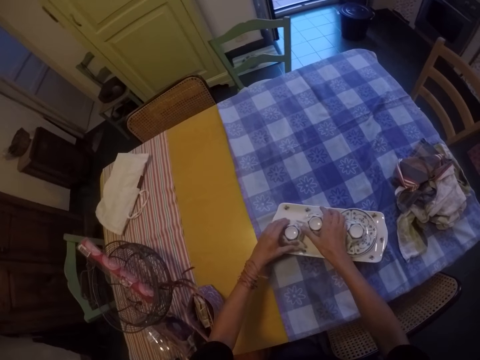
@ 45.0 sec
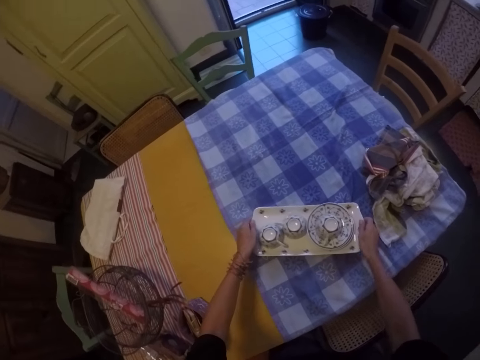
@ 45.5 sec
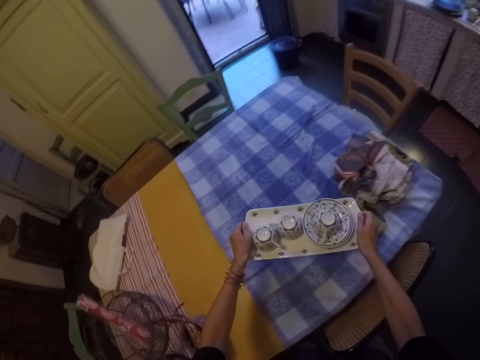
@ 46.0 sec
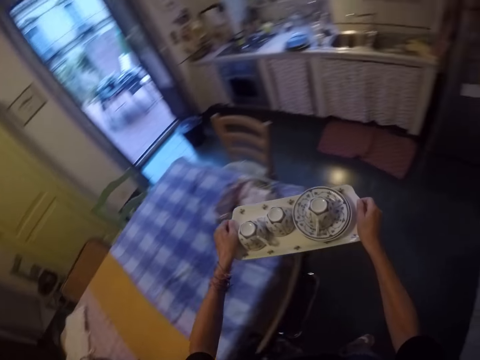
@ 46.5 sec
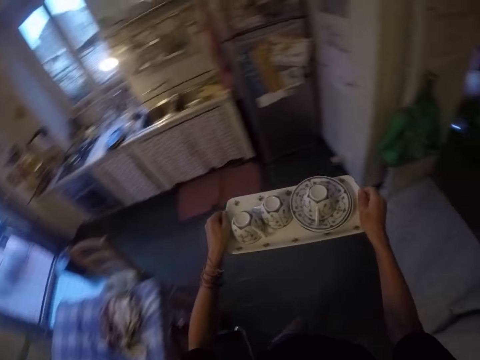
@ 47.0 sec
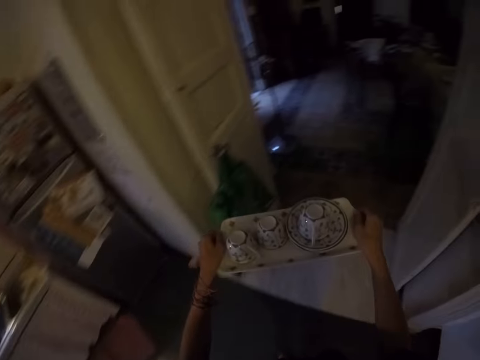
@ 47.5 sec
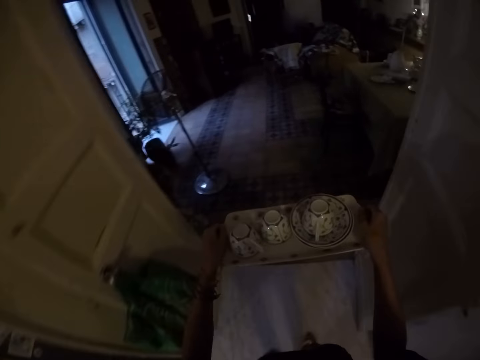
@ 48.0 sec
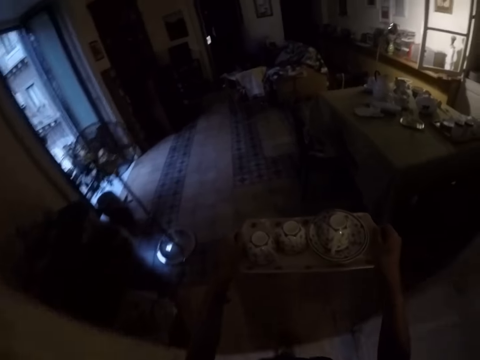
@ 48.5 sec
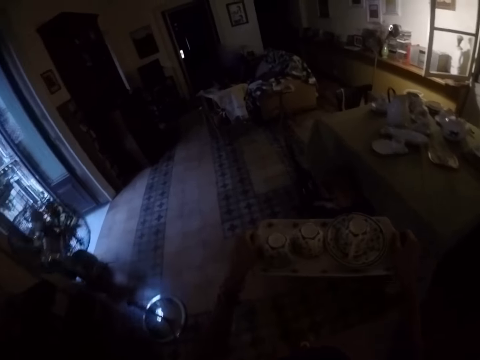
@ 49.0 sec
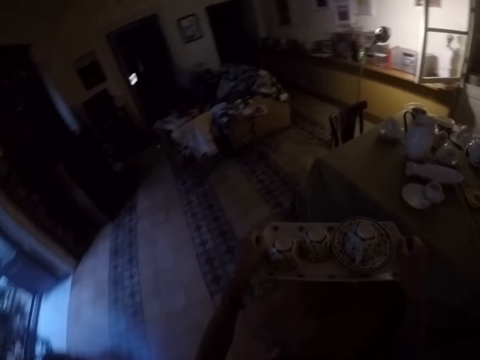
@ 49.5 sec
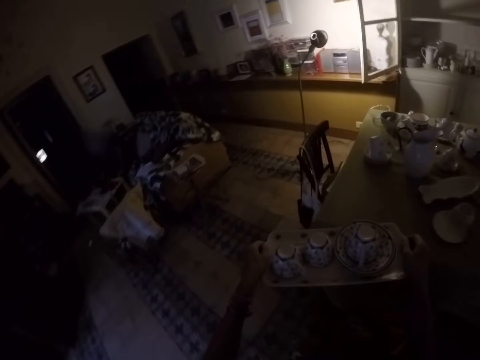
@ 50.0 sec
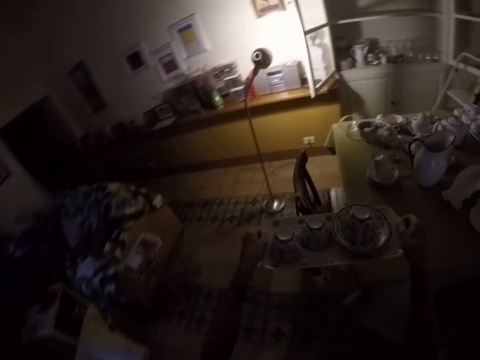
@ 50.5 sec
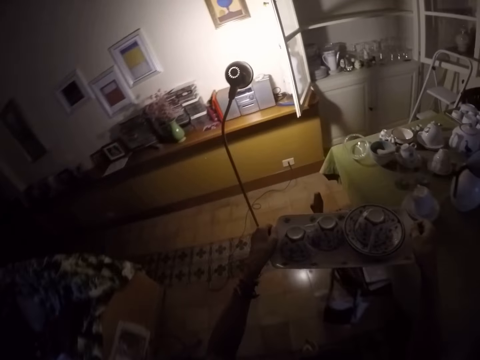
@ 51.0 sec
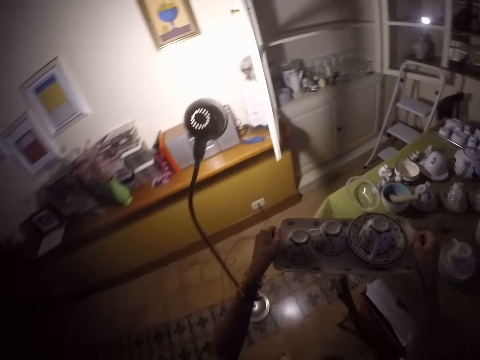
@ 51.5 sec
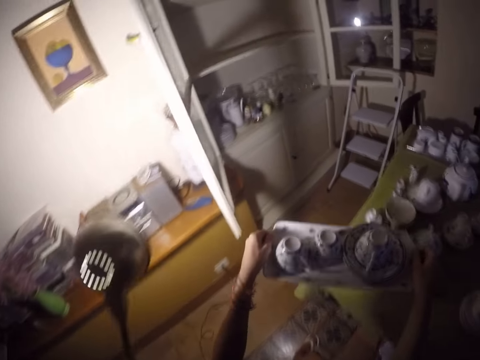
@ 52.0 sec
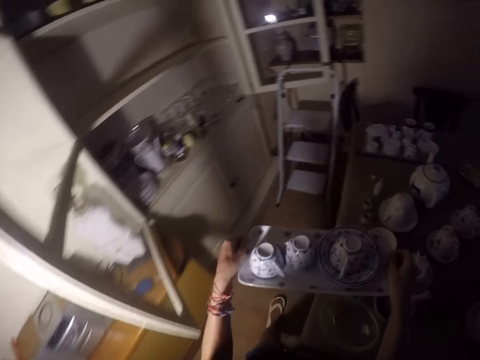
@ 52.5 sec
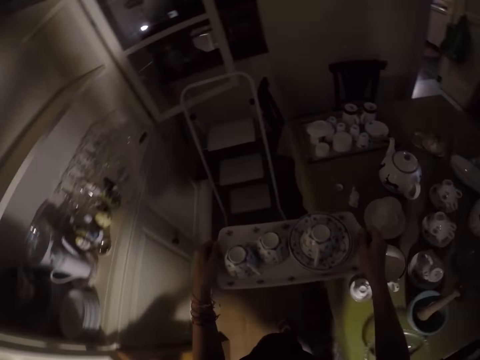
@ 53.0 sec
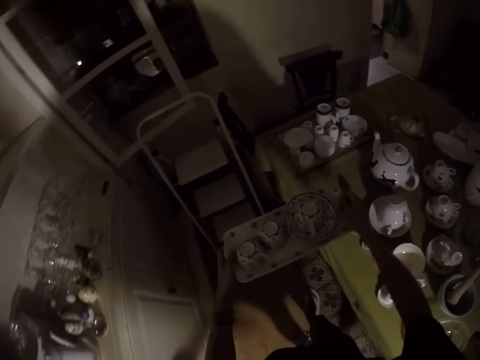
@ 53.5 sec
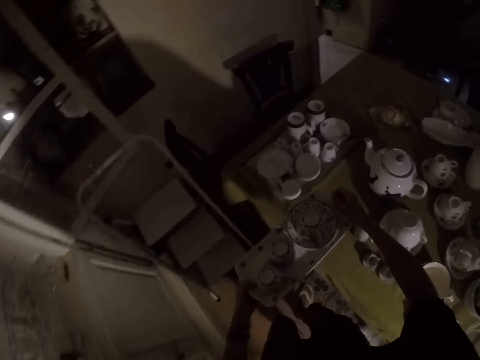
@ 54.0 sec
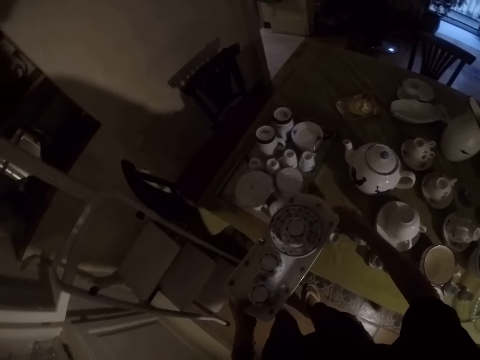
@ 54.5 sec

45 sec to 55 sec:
The camera wearer picks the tray. They walk around the room.

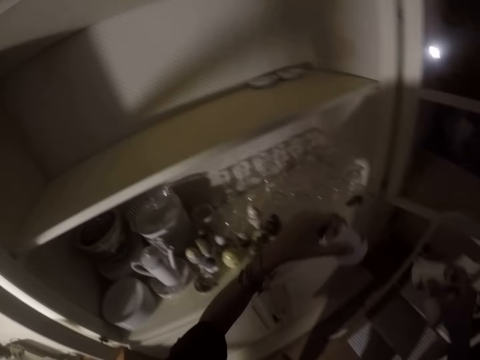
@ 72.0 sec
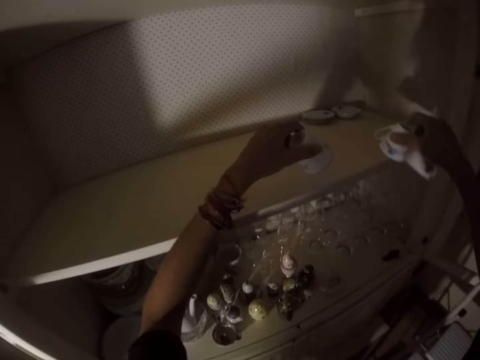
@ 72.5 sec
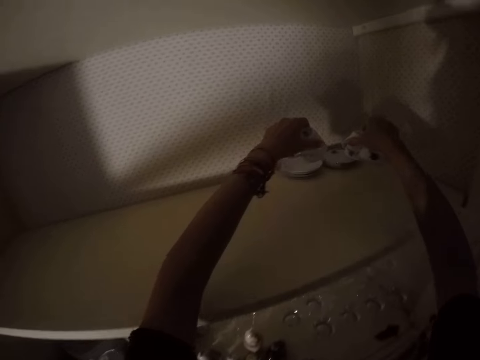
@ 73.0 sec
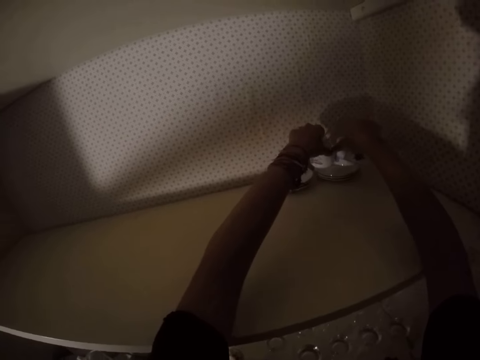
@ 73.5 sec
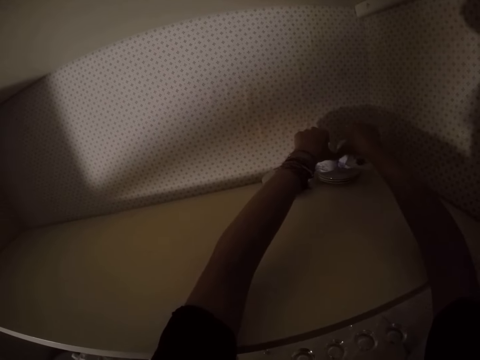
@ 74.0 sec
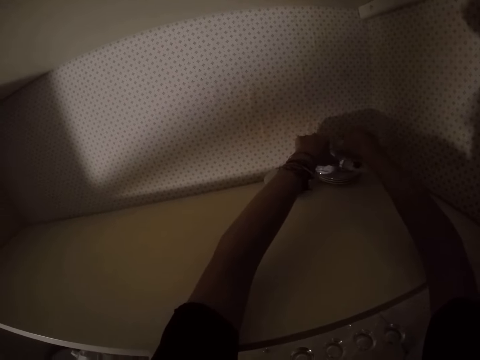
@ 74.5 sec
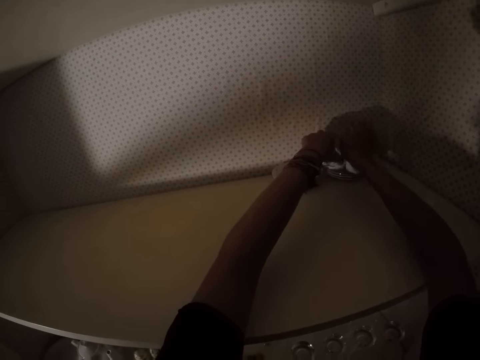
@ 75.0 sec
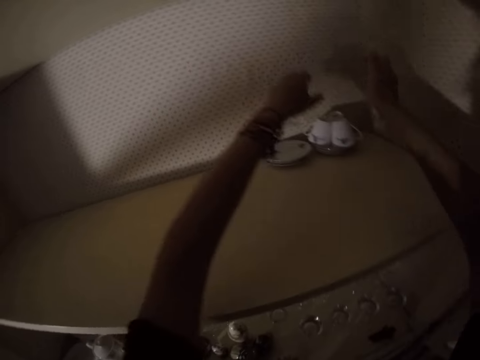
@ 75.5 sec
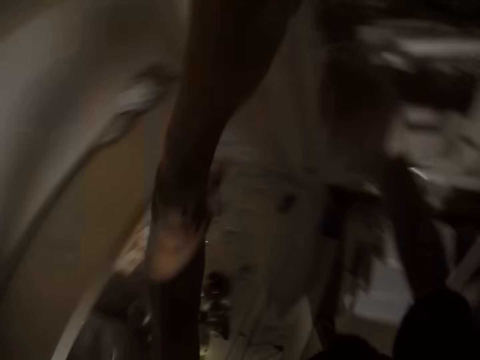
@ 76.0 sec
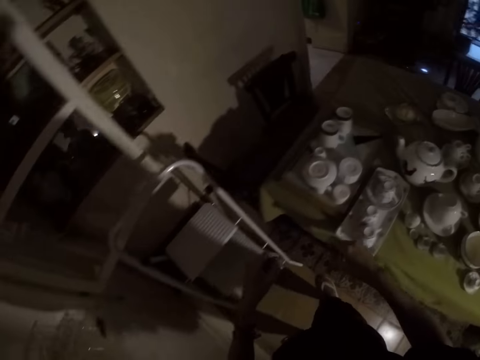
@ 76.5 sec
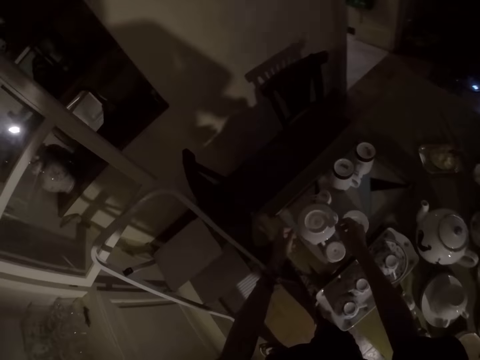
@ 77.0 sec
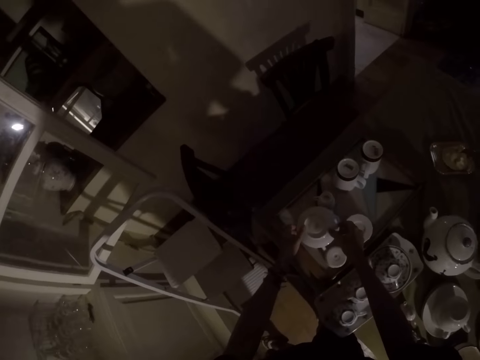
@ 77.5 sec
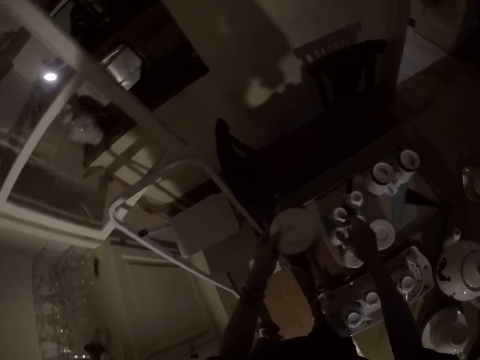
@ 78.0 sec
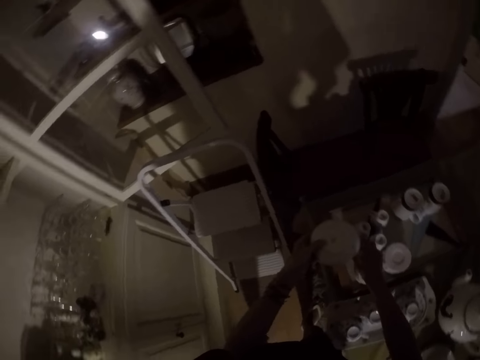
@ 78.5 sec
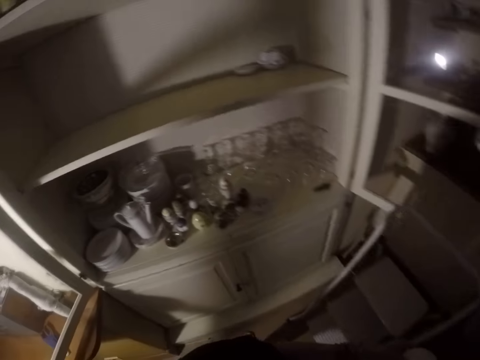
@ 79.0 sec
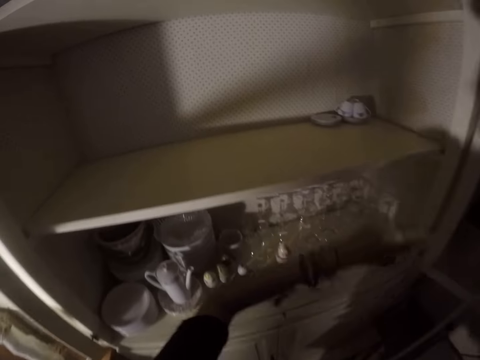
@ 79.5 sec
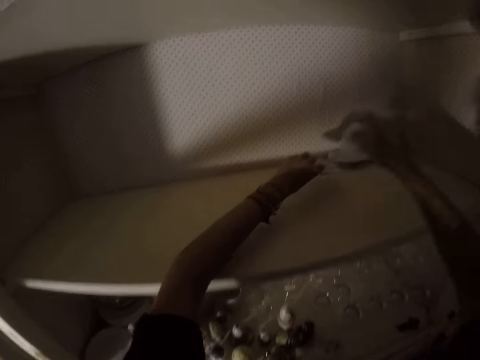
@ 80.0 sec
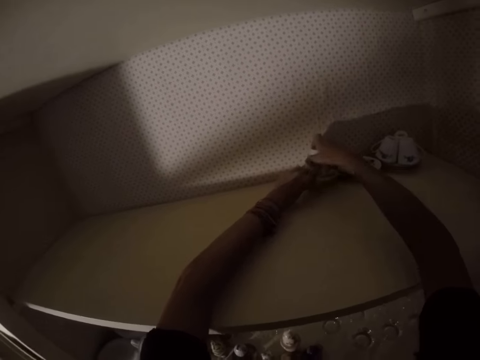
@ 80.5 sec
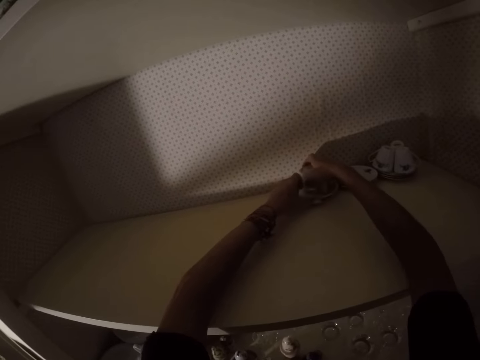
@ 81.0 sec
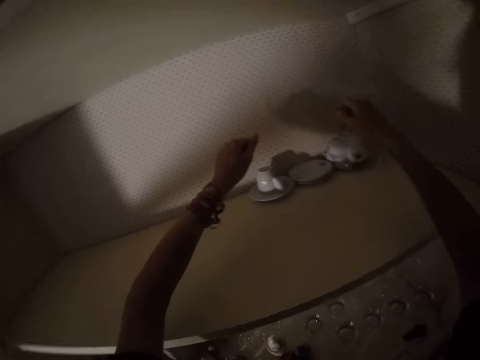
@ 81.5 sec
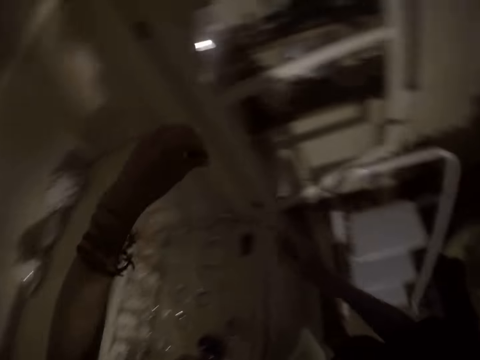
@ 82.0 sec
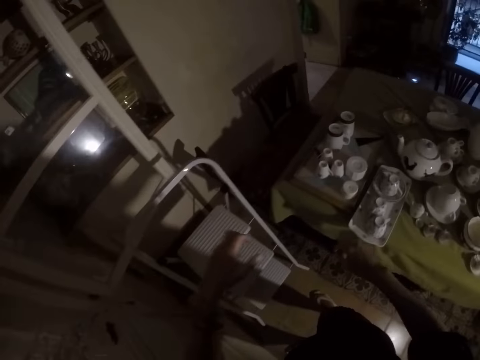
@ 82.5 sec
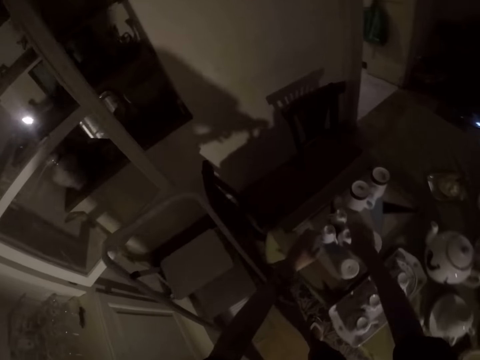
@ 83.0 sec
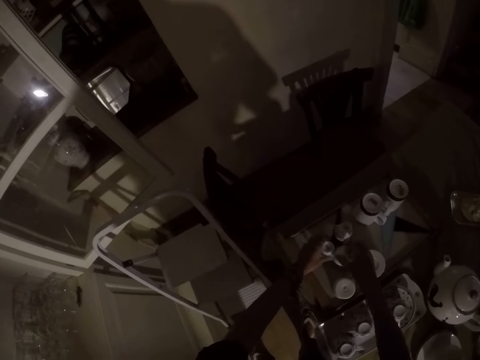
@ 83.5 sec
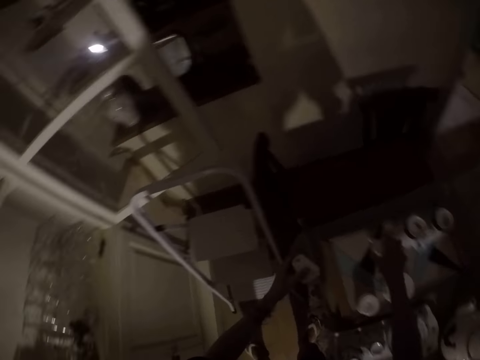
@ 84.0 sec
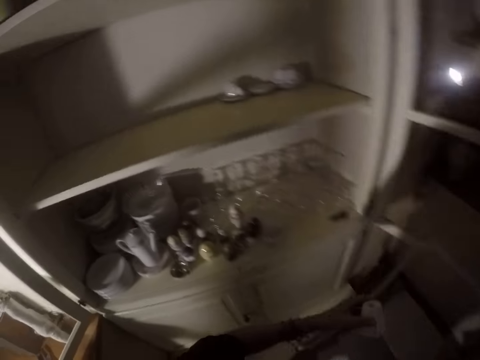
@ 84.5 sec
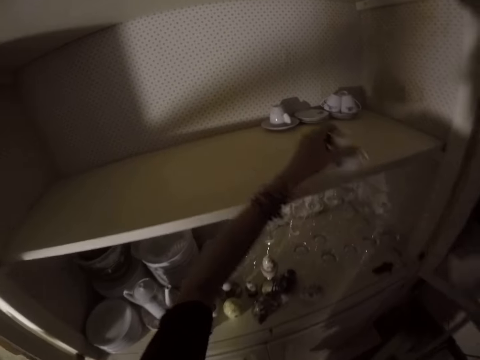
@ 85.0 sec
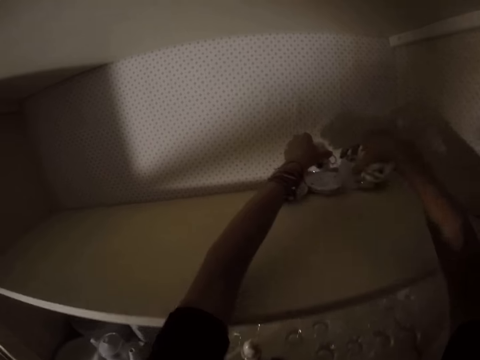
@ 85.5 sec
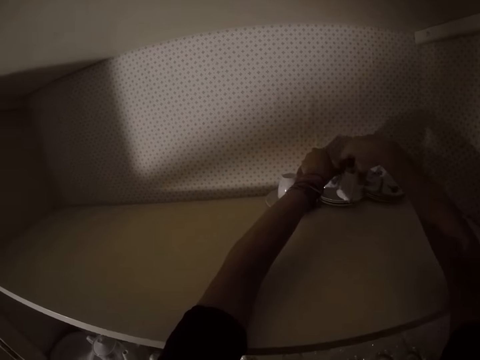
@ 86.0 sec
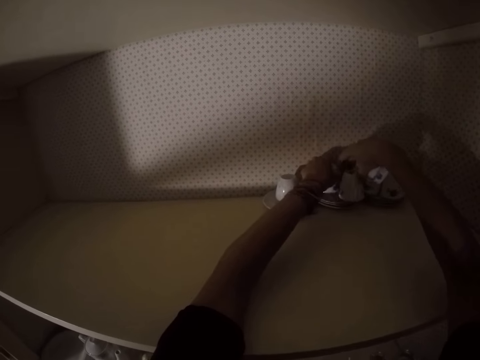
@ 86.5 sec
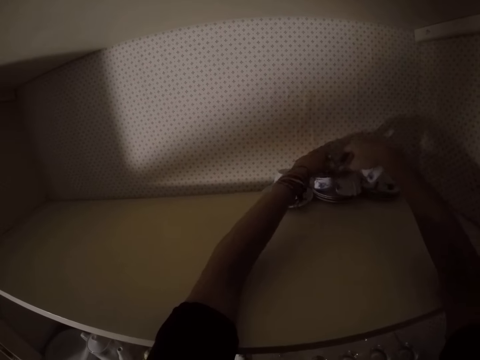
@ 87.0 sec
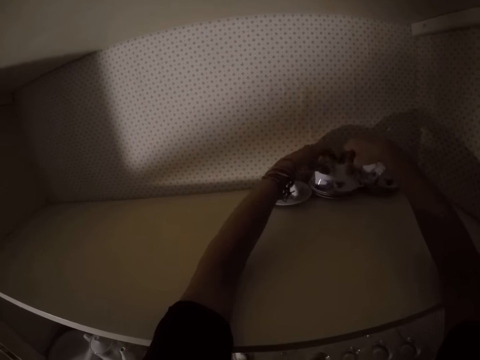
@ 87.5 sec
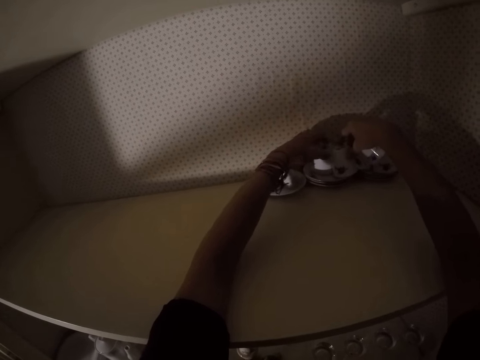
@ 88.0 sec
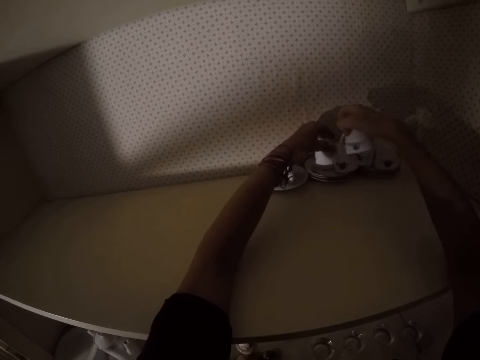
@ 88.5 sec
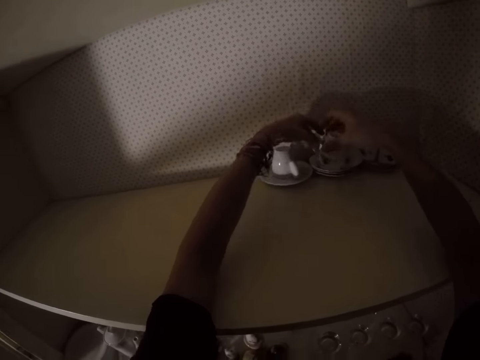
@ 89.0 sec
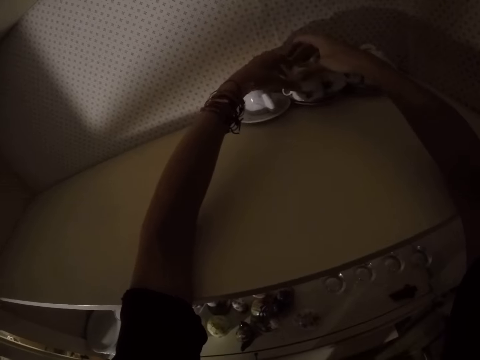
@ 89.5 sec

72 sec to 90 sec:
The camera wearer walks around. They place cups on the shelf. They walk around. They pick a saucer plate. They pick the cup. They place the cup and saucer plate on the shelf. They pick the cup. They place the cup on the shelf.
